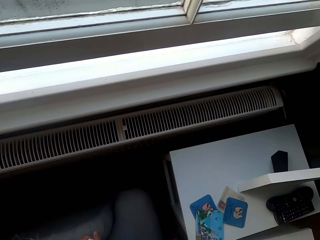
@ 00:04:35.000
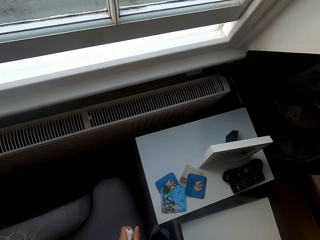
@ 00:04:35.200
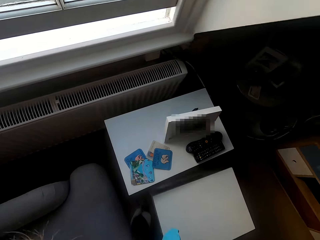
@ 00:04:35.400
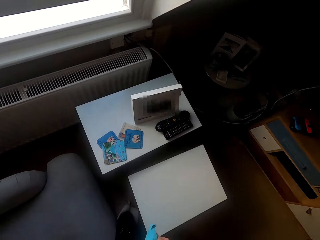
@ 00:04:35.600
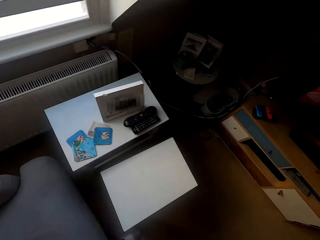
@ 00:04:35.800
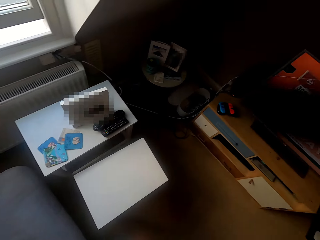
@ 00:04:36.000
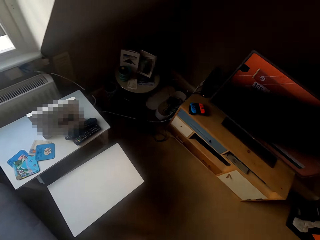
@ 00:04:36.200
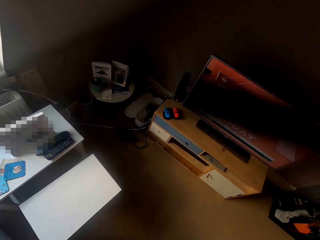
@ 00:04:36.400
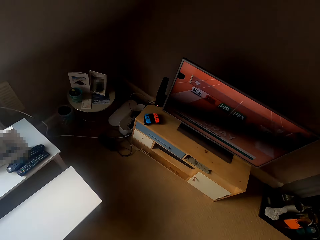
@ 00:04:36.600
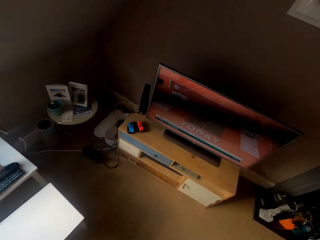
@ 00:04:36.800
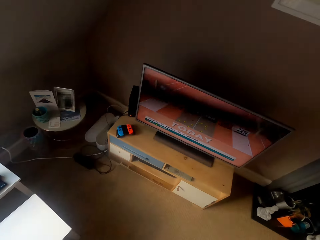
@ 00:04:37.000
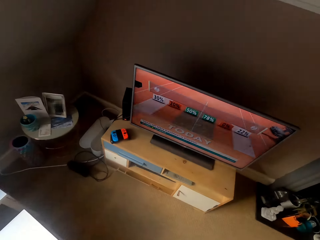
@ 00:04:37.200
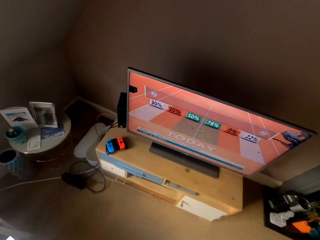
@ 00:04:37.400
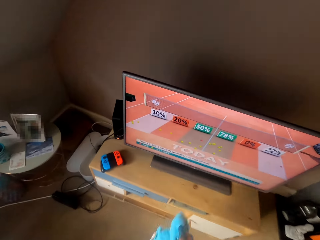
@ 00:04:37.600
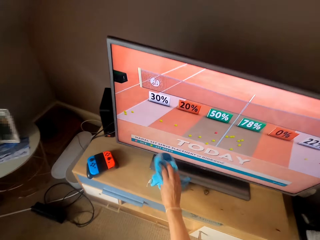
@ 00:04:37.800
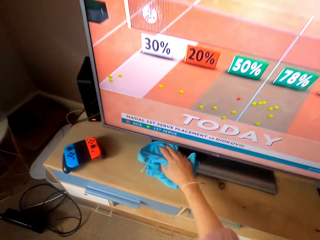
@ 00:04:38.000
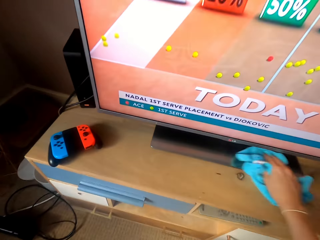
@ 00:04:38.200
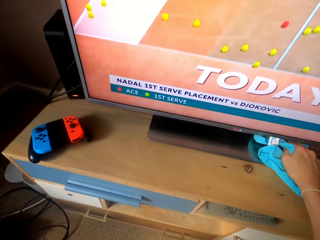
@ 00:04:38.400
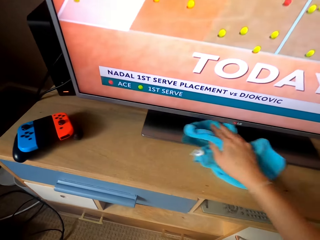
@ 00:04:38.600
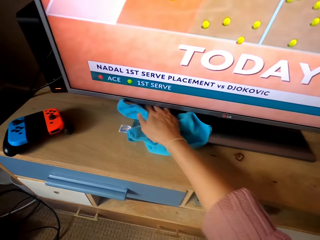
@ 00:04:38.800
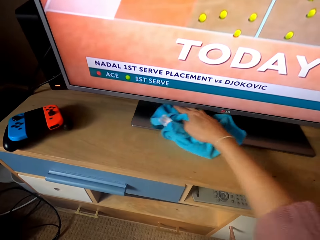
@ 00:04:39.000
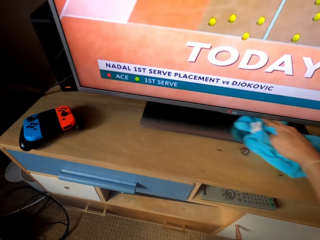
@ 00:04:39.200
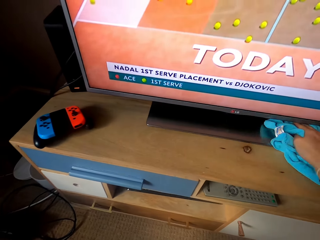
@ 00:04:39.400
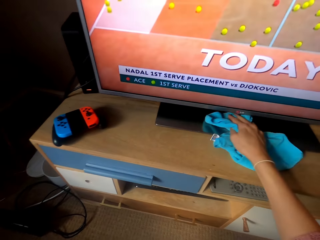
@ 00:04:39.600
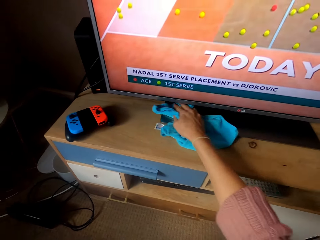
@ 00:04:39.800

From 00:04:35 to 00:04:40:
The camera wearer wipes the TV.

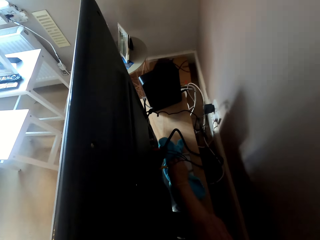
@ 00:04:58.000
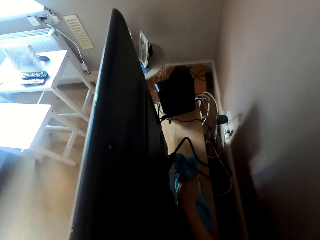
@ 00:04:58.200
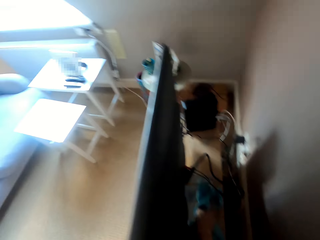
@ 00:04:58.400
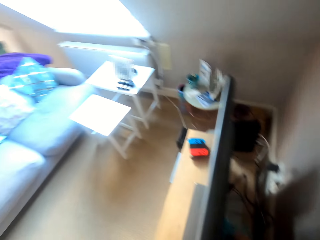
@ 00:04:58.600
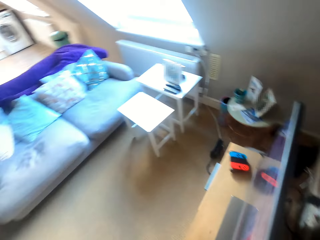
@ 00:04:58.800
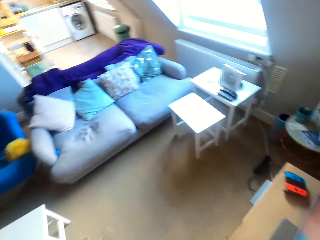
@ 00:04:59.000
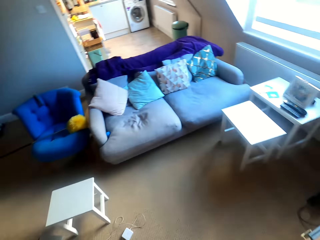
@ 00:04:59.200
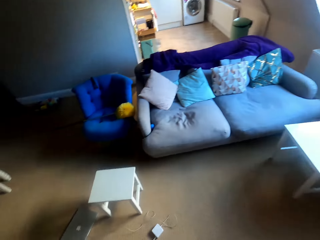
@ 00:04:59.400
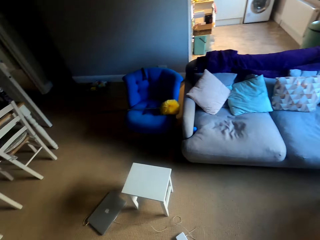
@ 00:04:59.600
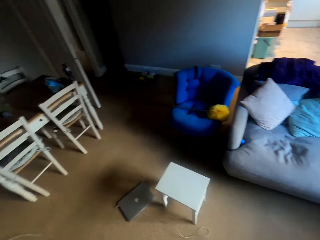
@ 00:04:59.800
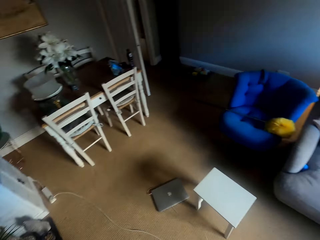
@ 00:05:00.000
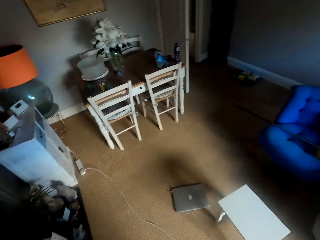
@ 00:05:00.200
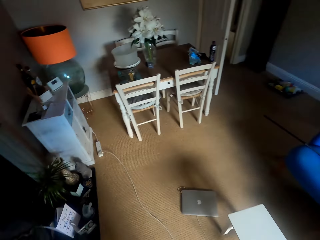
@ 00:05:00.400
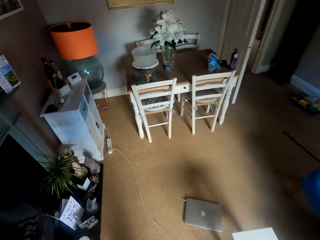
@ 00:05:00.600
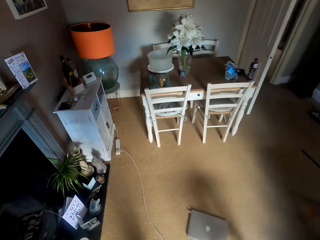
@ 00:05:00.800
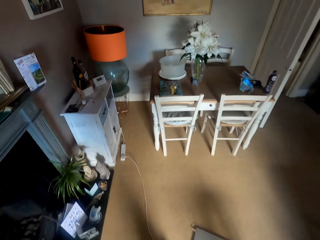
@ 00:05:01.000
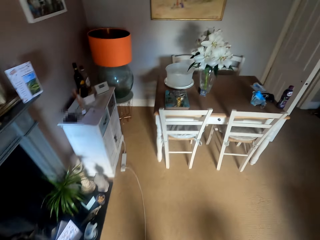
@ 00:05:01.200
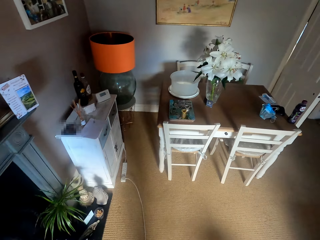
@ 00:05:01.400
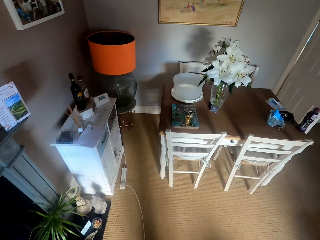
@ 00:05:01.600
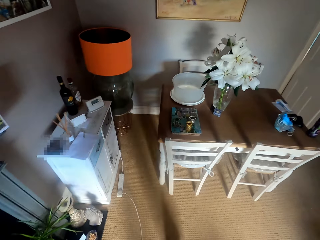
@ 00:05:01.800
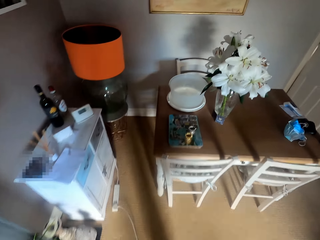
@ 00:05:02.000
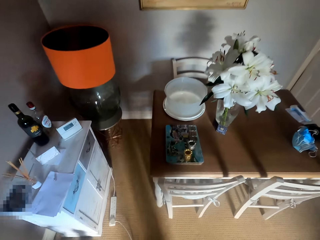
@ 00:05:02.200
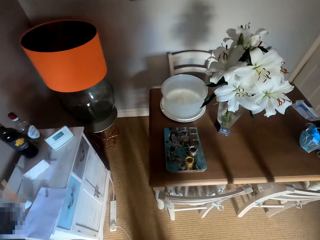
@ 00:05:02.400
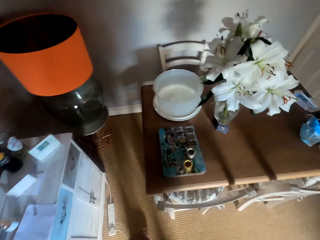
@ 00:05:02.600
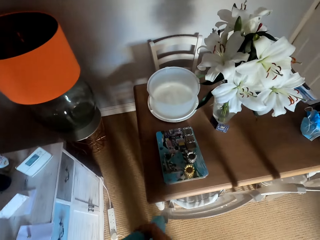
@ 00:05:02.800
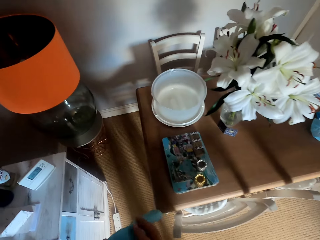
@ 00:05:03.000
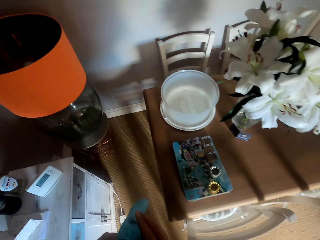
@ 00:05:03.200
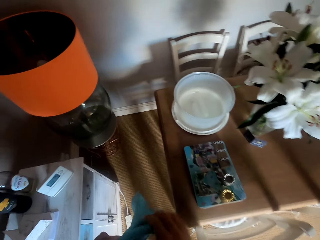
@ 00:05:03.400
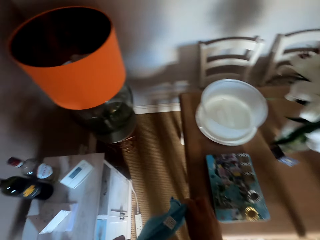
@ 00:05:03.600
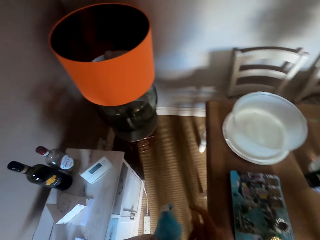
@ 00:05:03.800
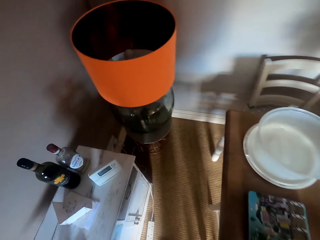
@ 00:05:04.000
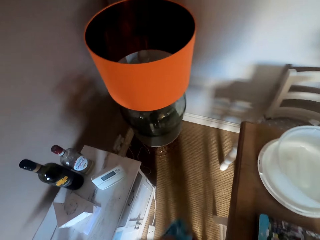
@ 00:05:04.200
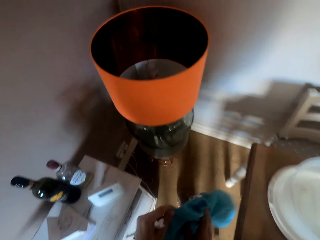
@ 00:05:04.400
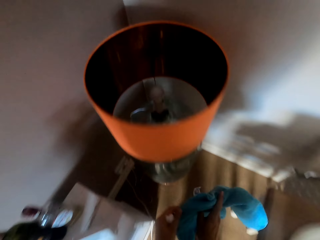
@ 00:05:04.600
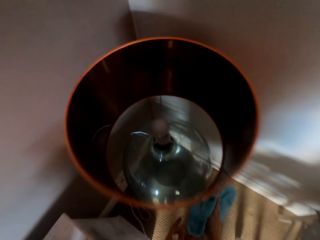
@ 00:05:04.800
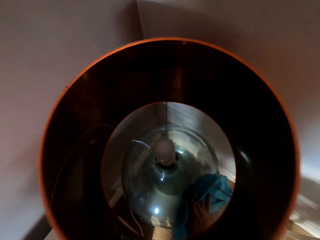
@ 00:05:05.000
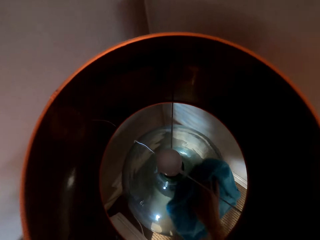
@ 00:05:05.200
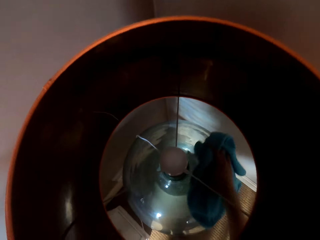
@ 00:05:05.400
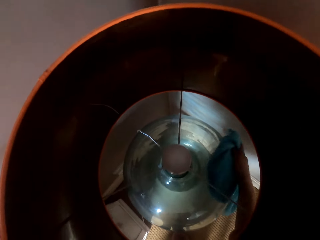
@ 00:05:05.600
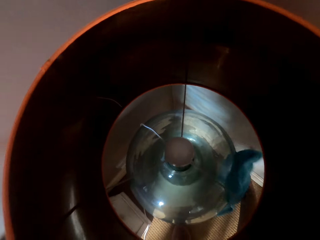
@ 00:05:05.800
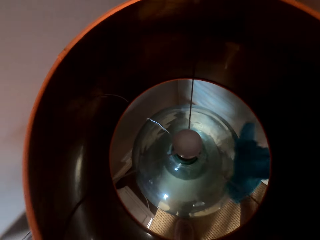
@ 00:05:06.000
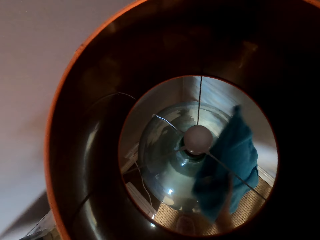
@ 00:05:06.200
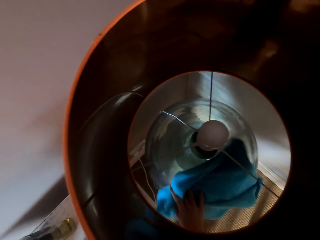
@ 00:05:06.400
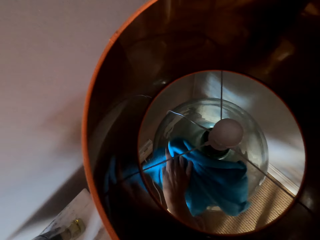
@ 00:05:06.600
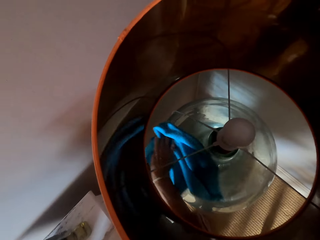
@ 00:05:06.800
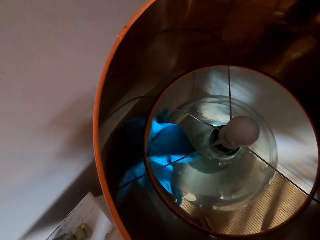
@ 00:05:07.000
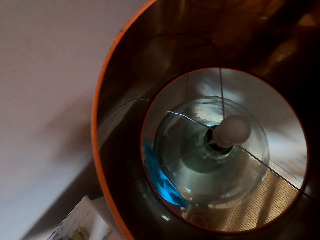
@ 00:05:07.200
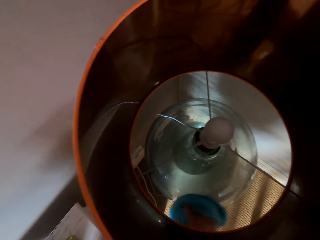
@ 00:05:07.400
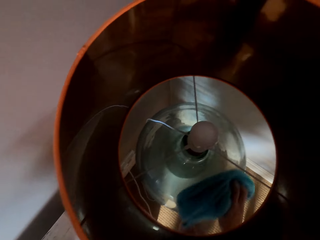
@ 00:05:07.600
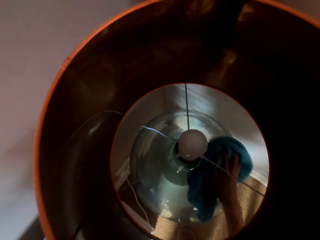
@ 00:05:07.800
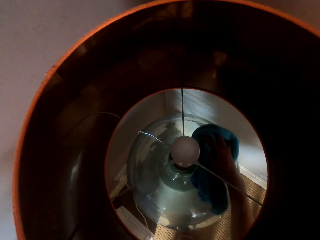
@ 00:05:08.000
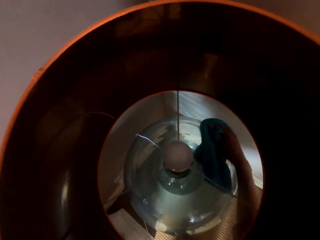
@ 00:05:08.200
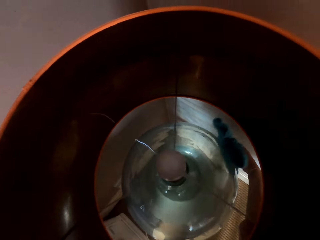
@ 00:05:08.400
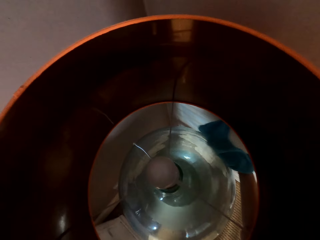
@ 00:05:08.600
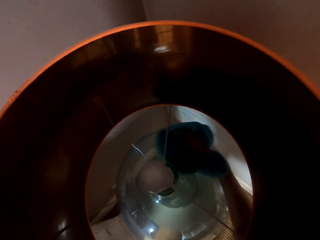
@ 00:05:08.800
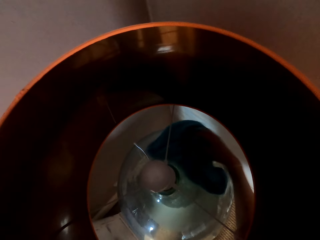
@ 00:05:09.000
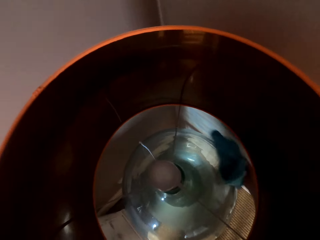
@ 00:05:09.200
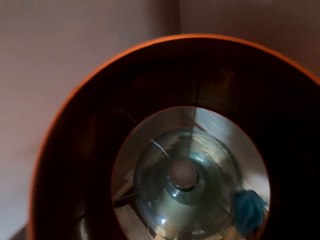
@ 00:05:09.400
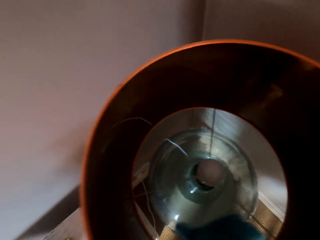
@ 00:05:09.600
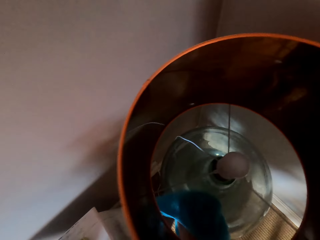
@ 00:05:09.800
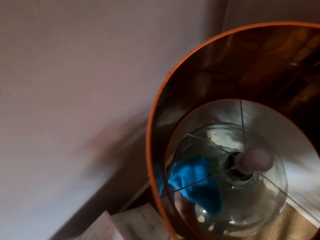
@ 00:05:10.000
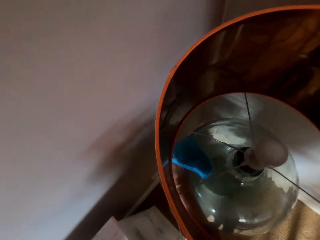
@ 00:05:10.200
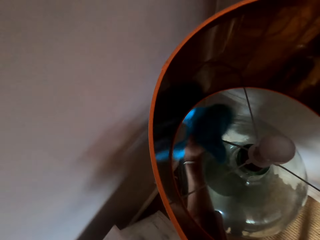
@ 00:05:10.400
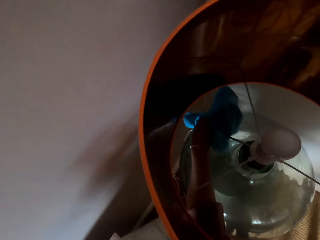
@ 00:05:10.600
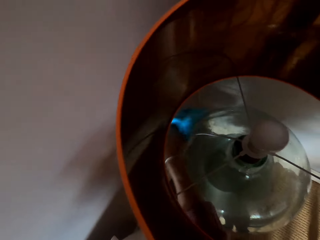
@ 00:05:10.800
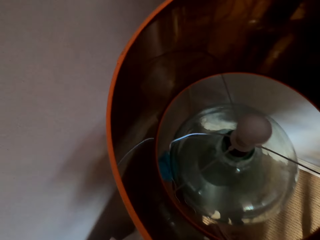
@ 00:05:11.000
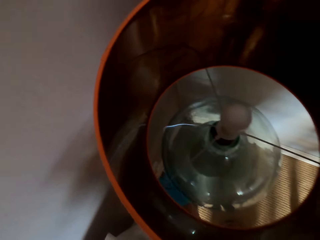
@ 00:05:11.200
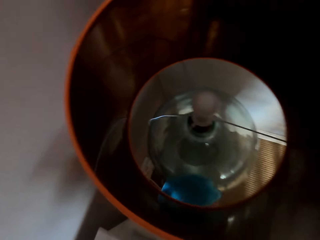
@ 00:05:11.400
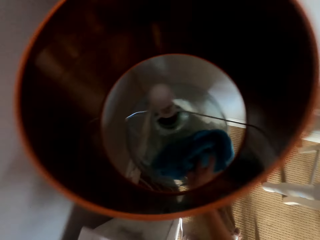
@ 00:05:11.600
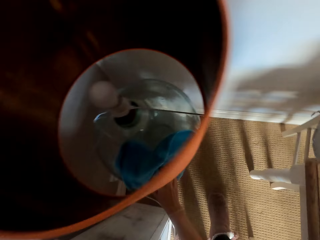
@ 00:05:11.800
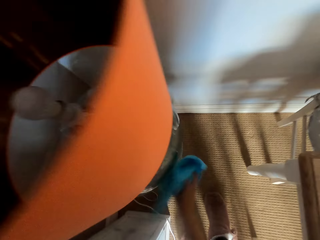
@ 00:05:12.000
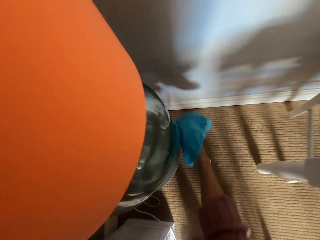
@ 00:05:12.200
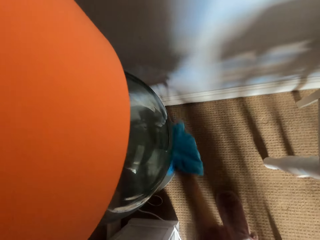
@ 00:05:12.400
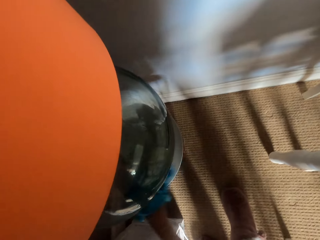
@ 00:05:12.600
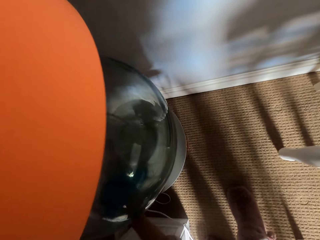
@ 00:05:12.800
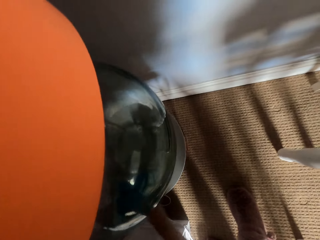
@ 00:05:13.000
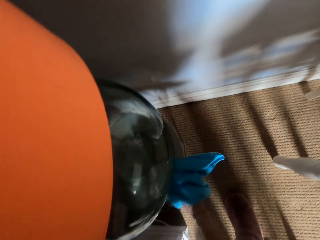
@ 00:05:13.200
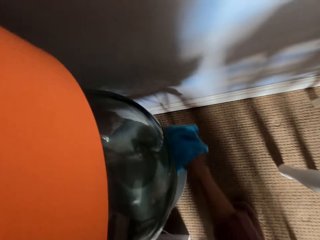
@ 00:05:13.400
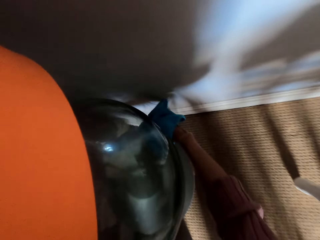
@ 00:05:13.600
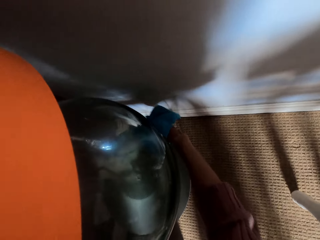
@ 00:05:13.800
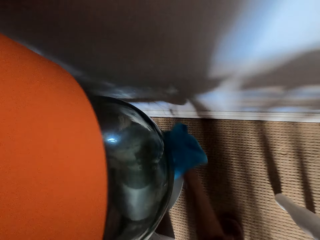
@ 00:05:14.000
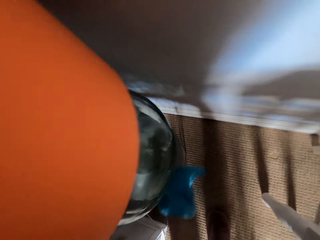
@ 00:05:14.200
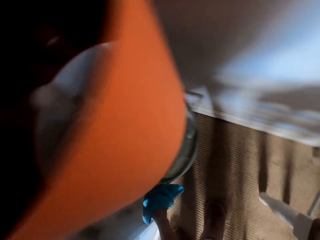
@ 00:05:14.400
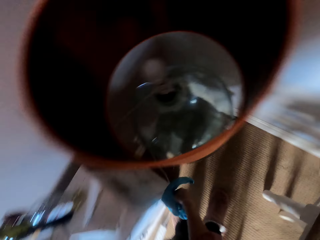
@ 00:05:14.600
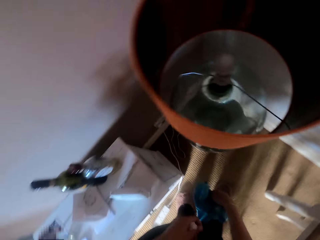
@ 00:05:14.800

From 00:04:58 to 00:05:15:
The camera wearer walks around the room. They stretch the cloth. They wipe the lampshade.
